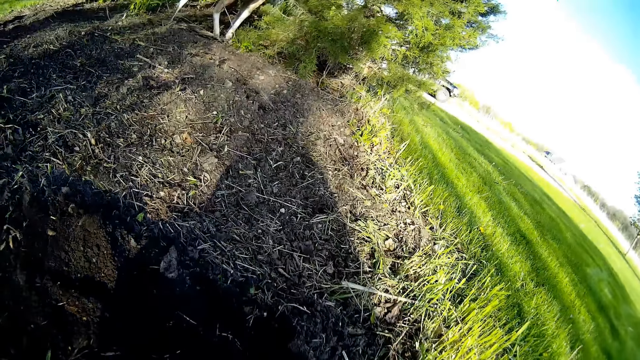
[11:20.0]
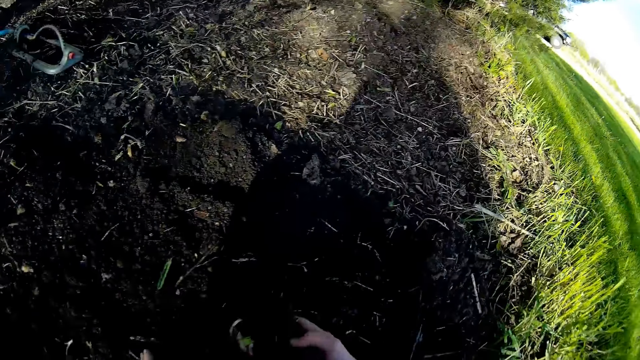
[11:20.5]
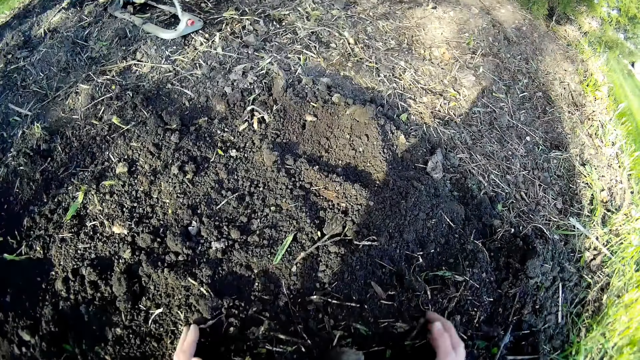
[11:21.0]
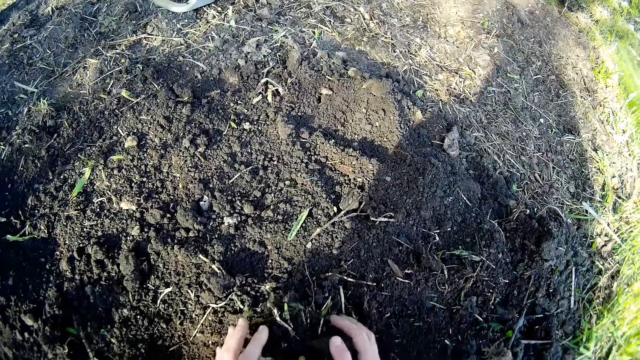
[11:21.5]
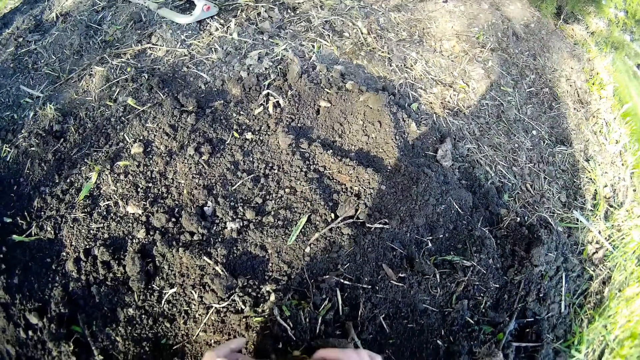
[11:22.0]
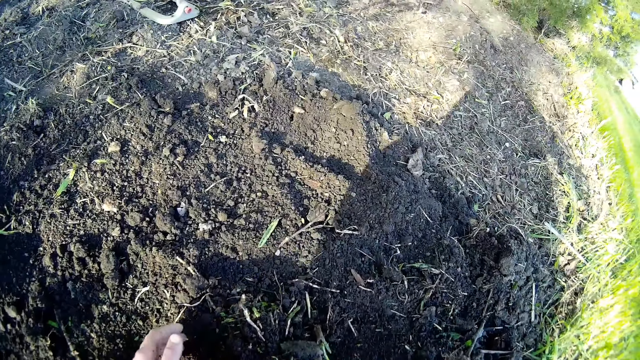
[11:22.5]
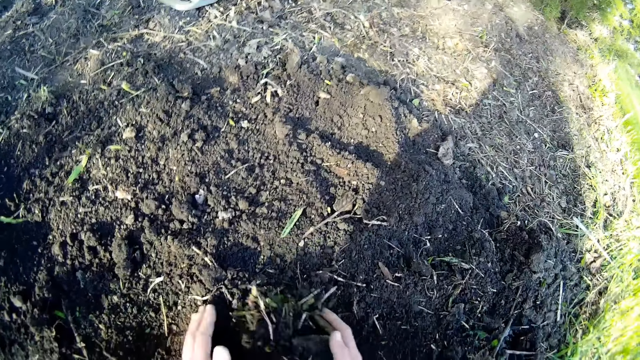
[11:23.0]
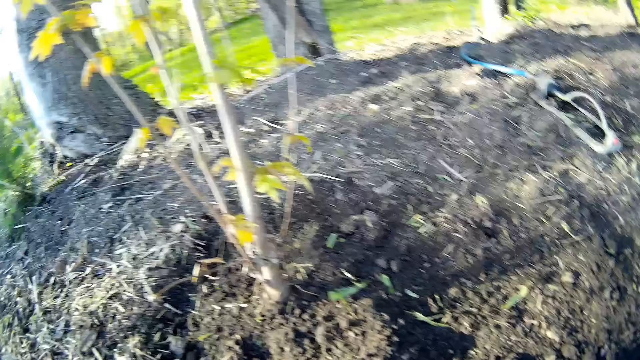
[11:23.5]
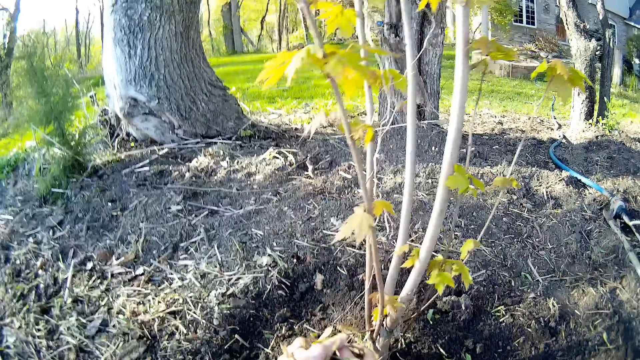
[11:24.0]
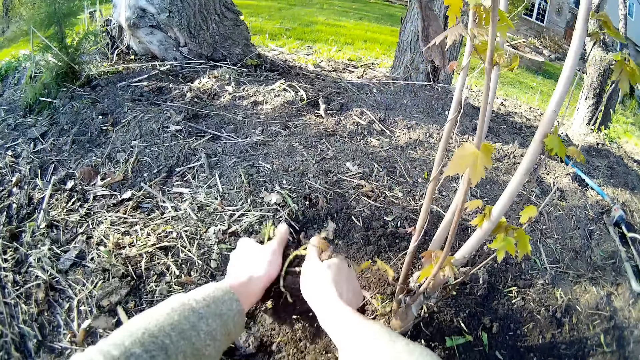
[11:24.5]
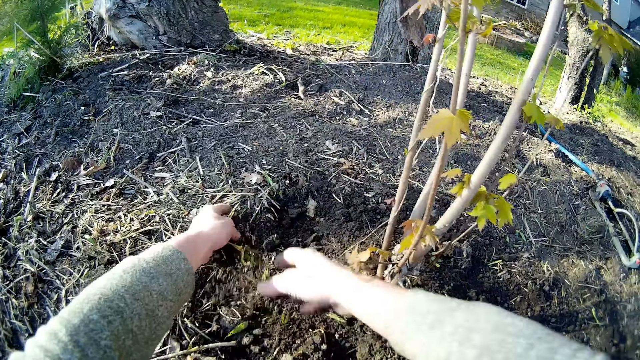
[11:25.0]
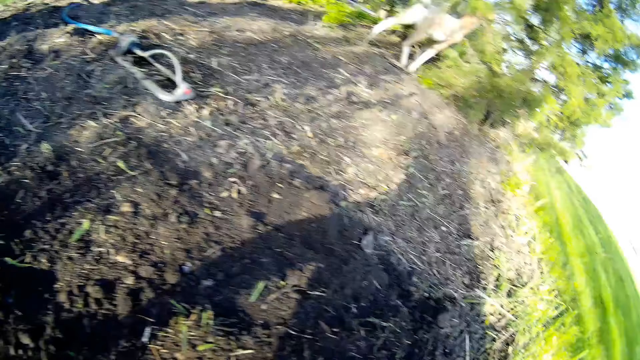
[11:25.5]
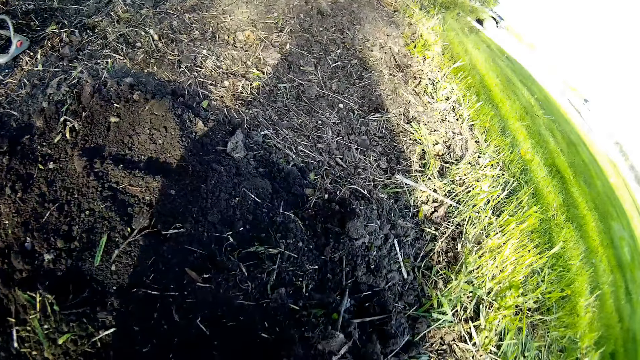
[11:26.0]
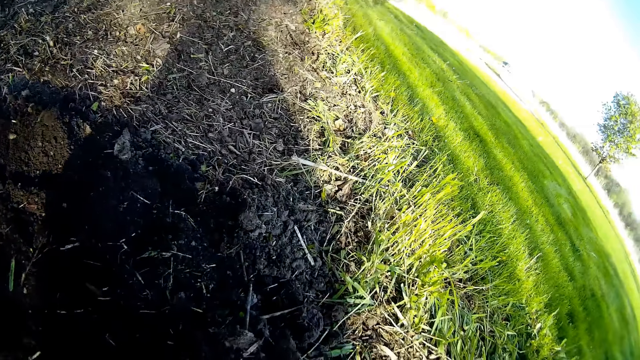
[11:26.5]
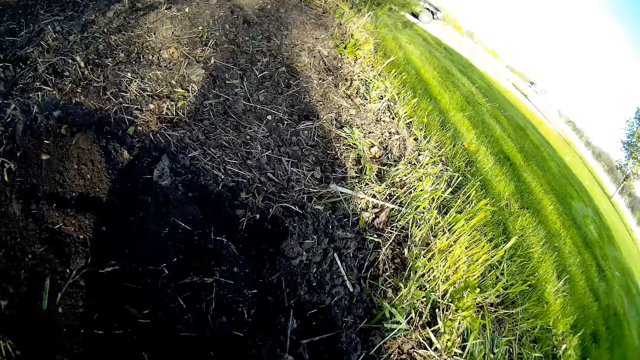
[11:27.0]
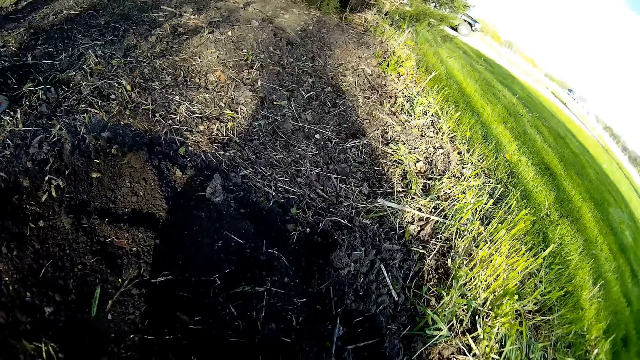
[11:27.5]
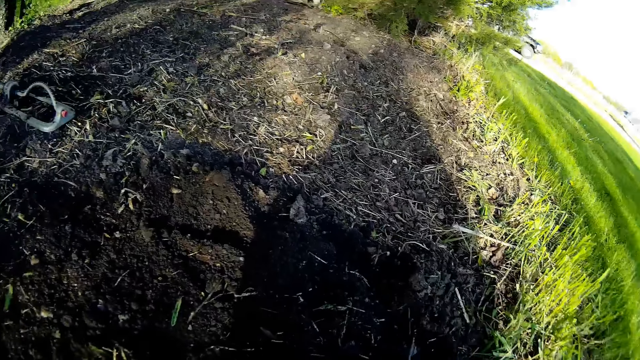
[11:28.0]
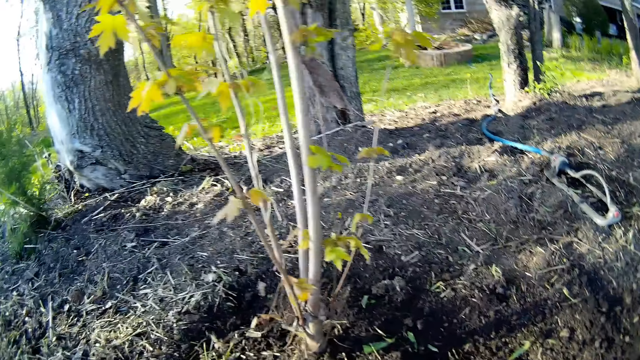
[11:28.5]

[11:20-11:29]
The camera wearer picks the soil with the hands. They pour the soil on the ground around the plant with both hands. They look around.

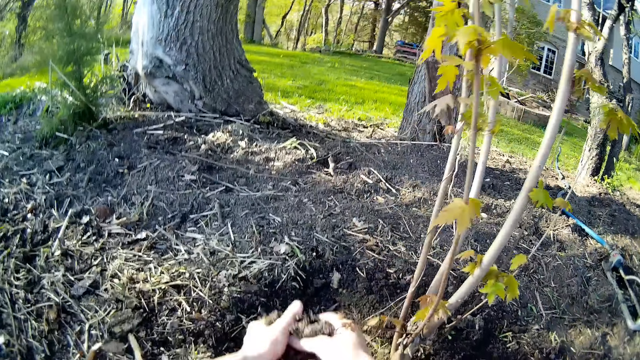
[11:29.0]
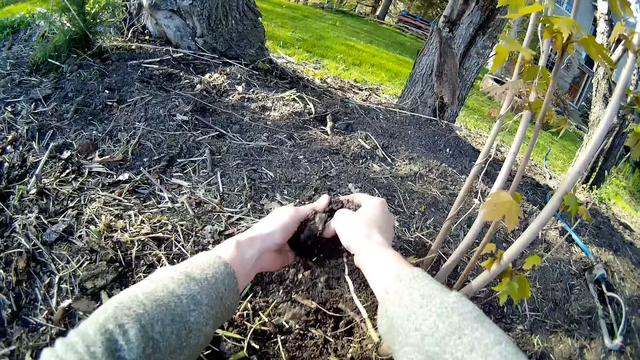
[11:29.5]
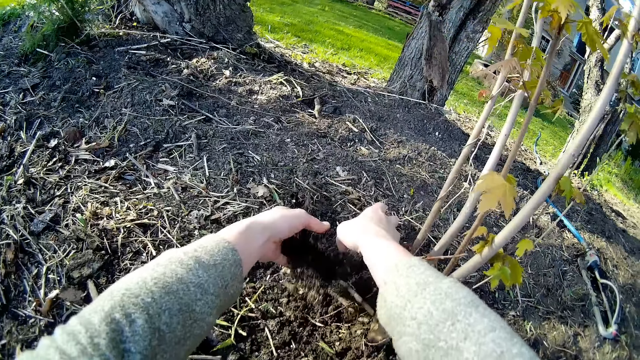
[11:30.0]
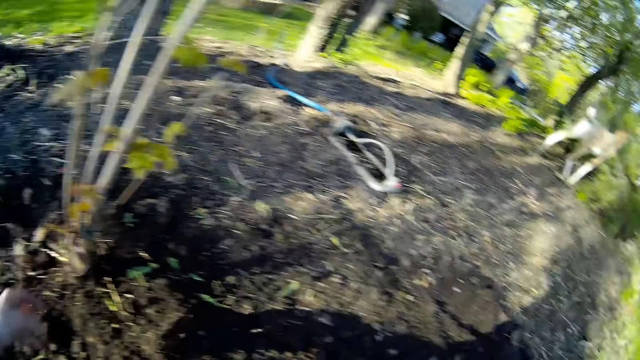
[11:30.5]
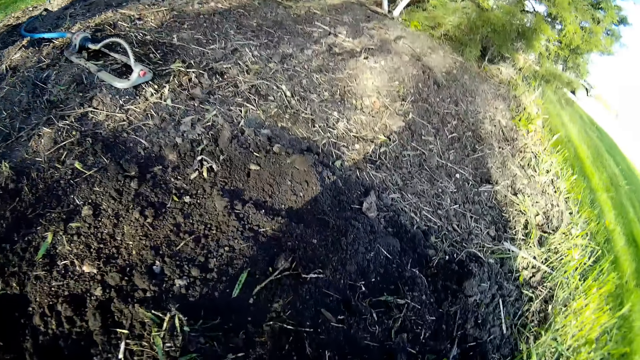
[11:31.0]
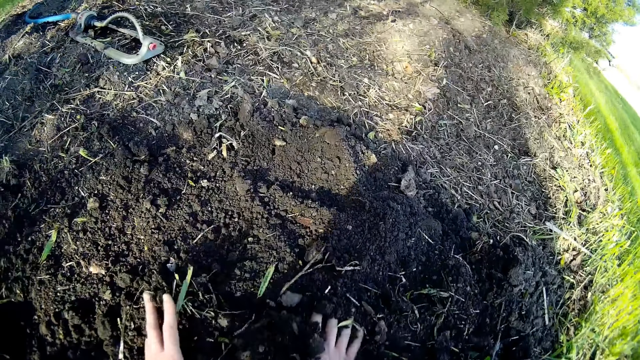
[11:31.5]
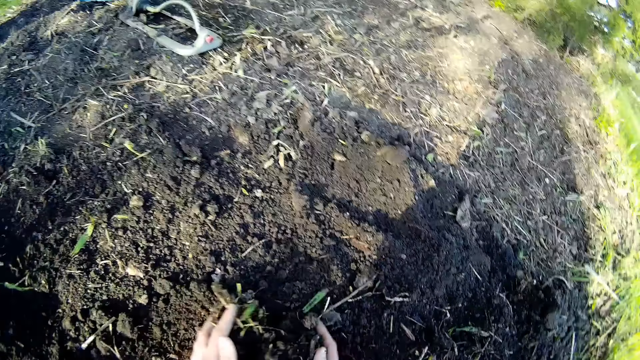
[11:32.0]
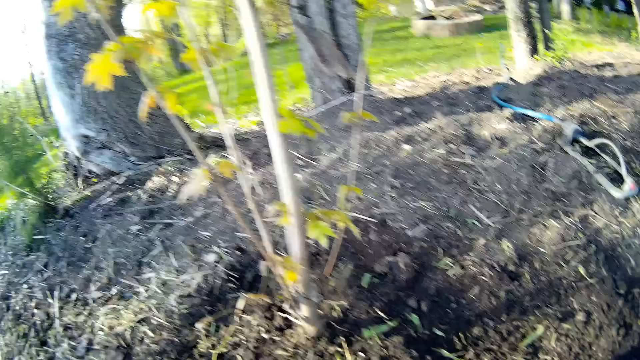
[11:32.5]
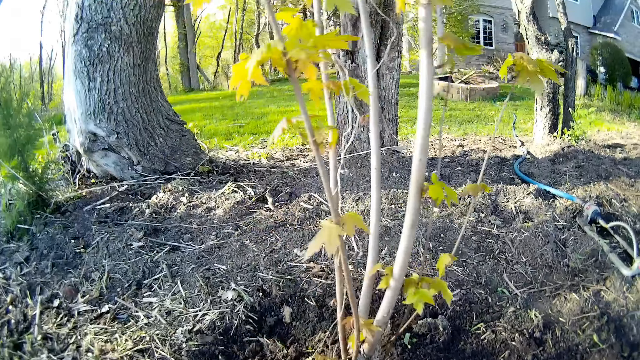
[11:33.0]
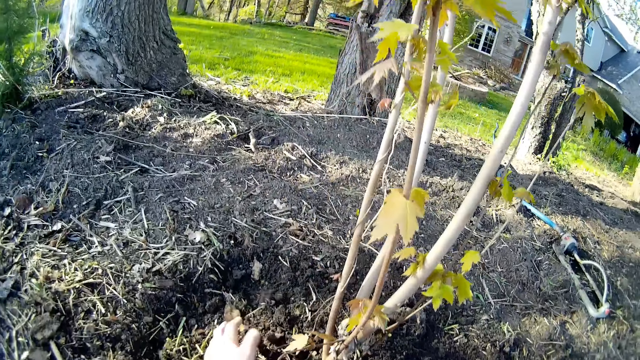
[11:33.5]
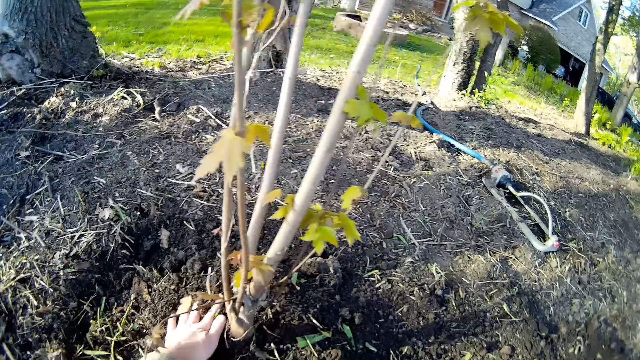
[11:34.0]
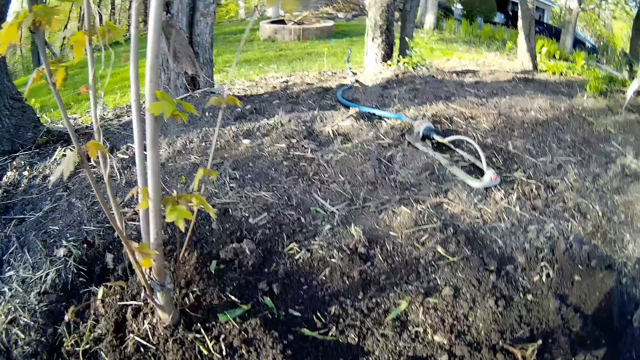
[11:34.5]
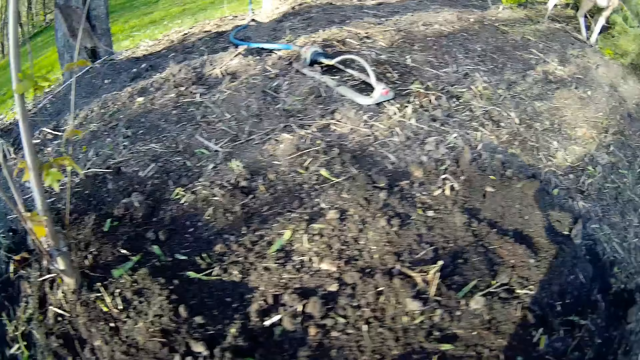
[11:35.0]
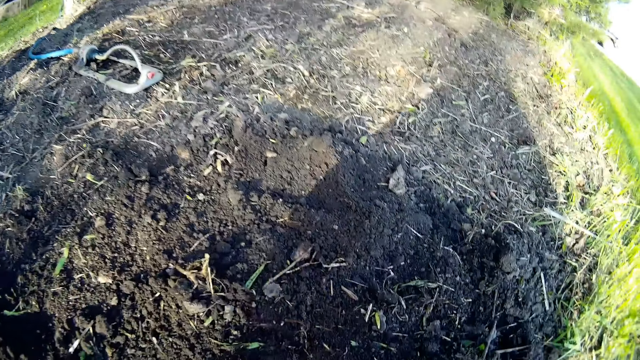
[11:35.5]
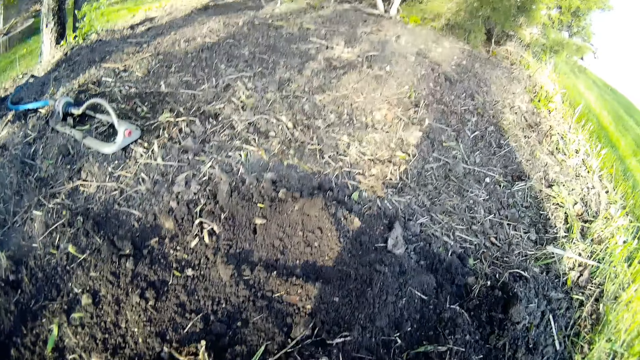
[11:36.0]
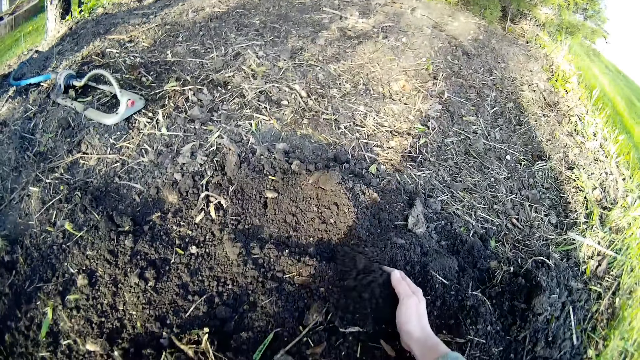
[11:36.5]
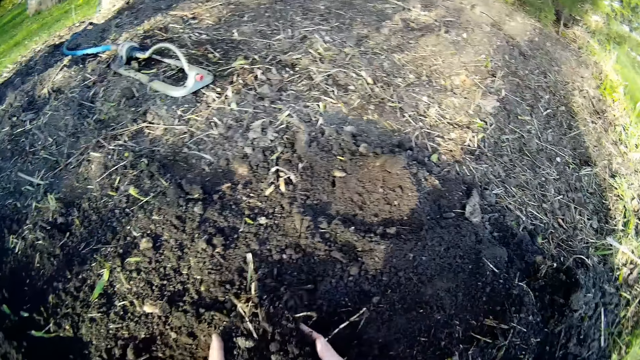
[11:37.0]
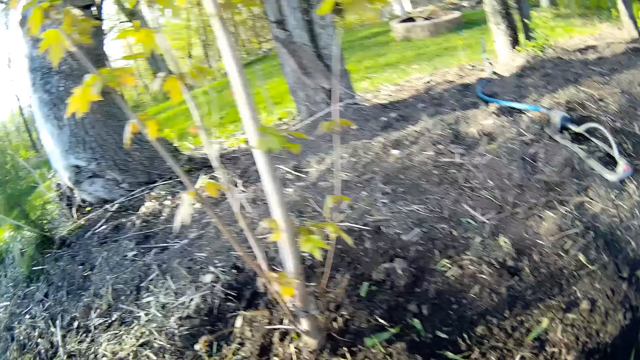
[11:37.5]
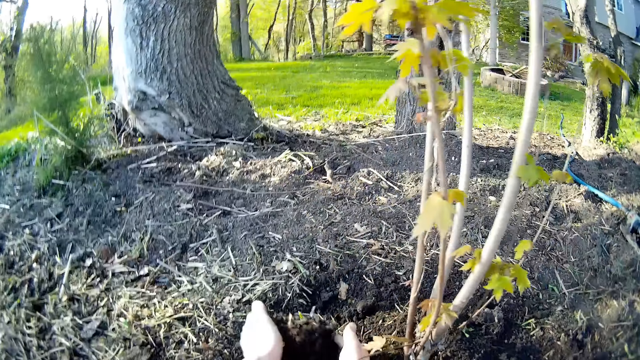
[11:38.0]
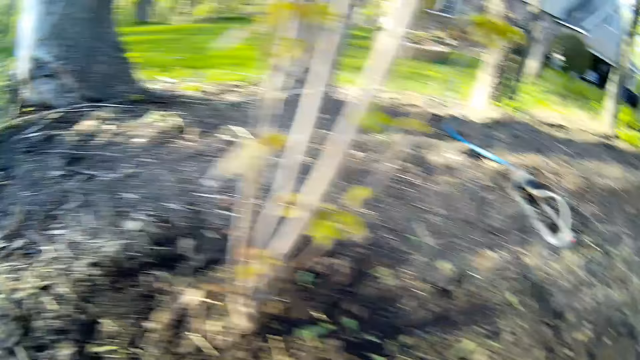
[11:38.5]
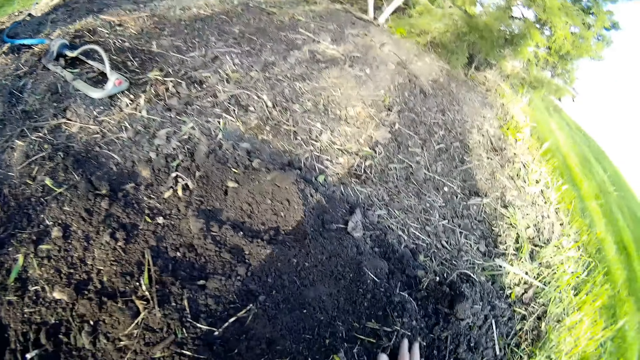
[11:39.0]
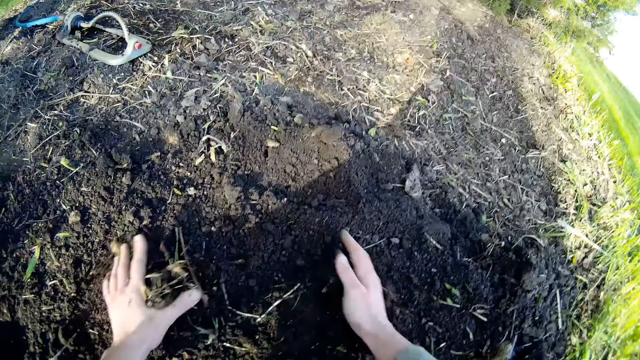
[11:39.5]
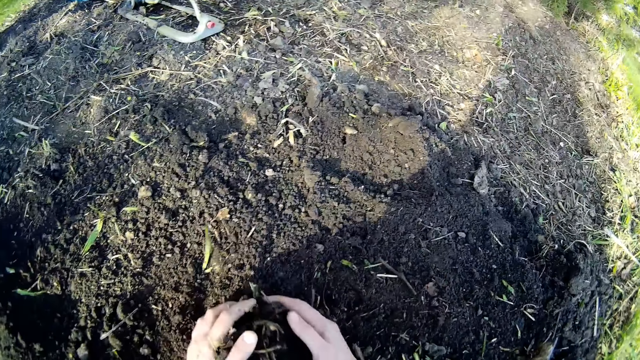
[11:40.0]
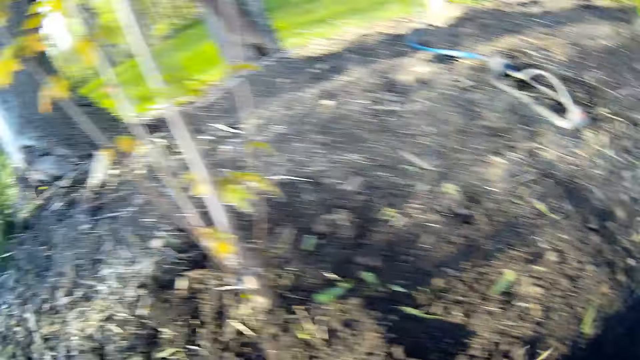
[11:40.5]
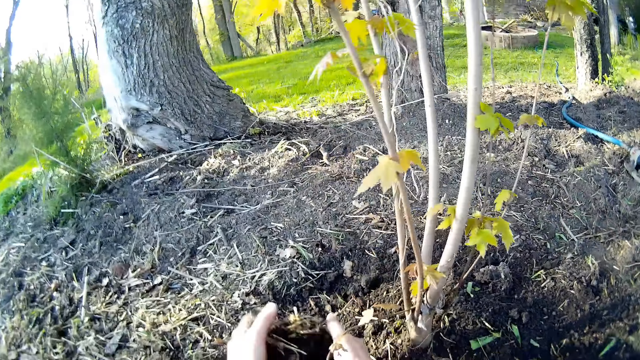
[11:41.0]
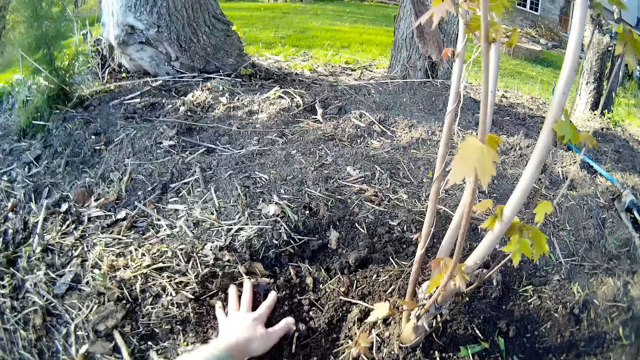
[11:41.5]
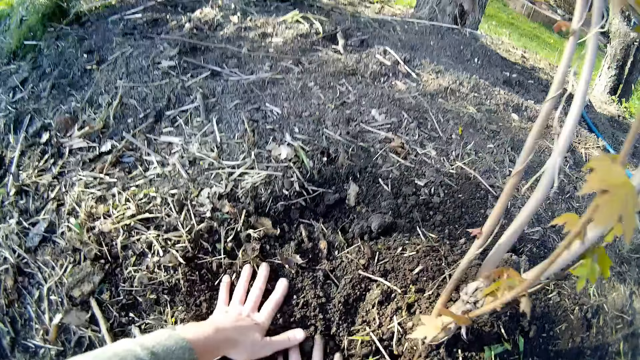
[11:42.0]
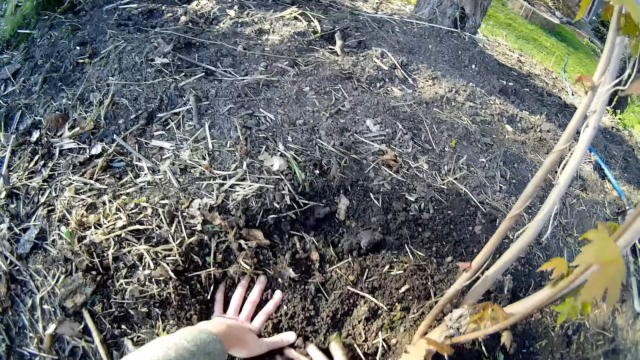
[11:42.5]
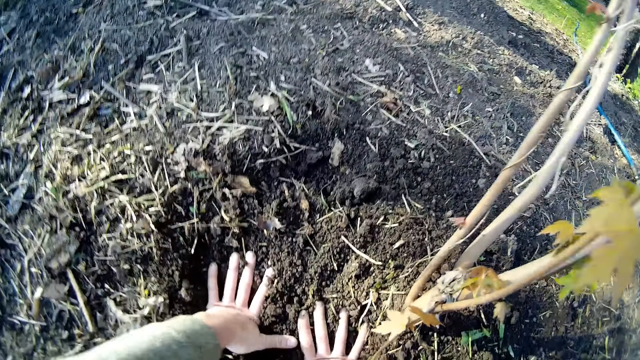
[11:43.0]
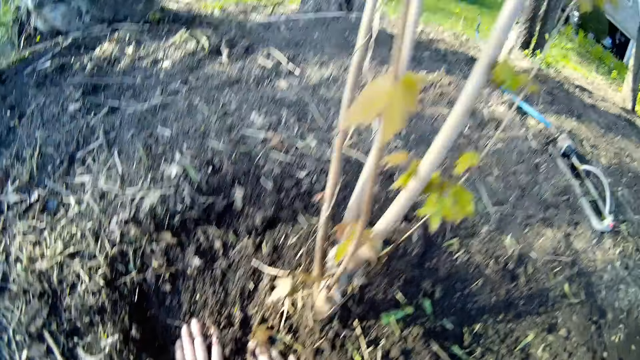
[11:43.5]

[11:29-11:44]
The camera wearer pours soil on the ground around the plant with both hands. He looks around. He gathers the soil on the ground with both hands. He pours the soil on the ground around the plant with both hands. He gathers the soil on the ground with his right hand. He pours the soil on the ground around the plant with both hands. He gathers the soil on the ground with his right hand. He pours the soil on the ground with both hands. He presses the soil on the ground with both hands.
